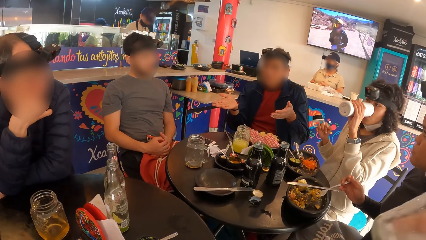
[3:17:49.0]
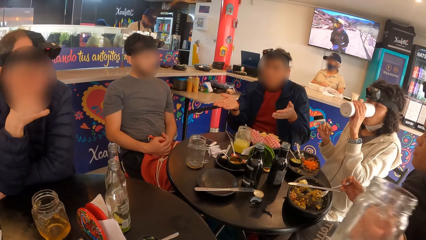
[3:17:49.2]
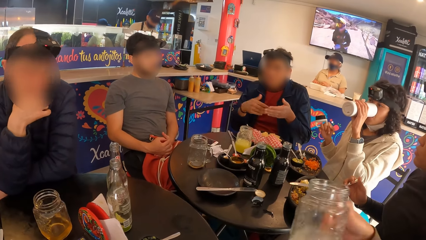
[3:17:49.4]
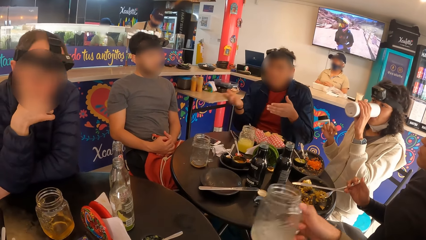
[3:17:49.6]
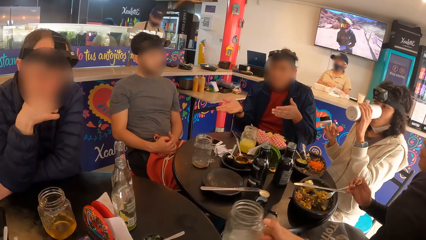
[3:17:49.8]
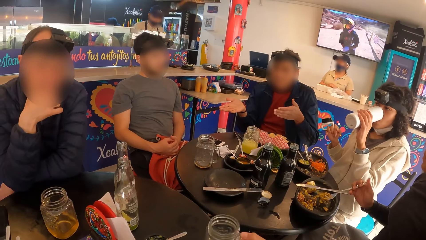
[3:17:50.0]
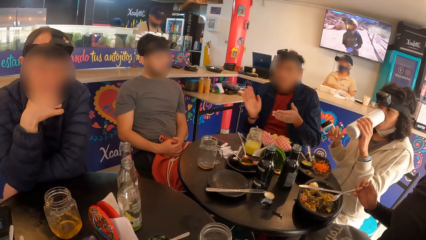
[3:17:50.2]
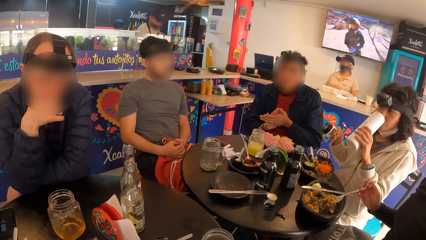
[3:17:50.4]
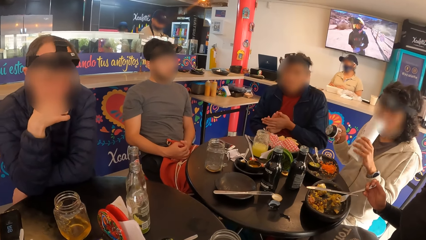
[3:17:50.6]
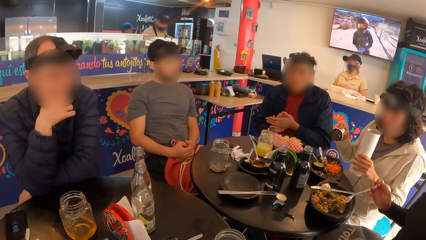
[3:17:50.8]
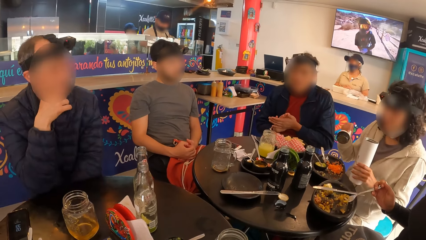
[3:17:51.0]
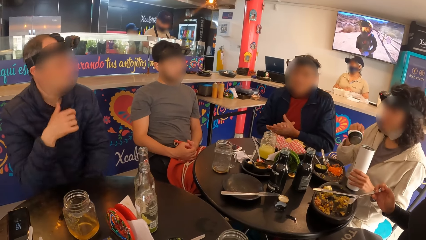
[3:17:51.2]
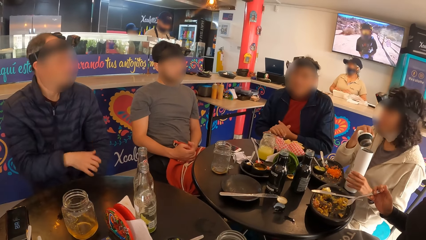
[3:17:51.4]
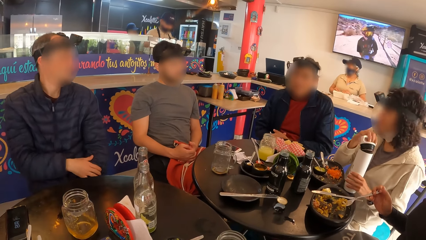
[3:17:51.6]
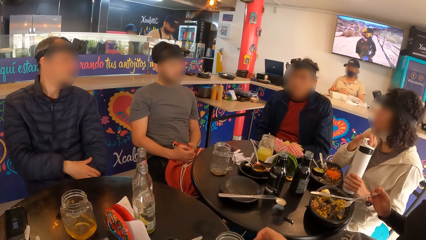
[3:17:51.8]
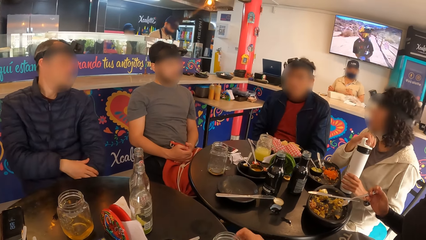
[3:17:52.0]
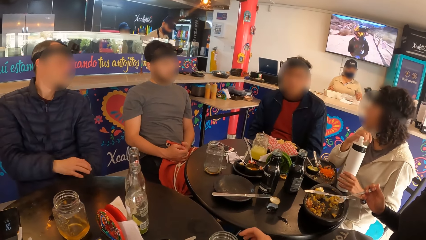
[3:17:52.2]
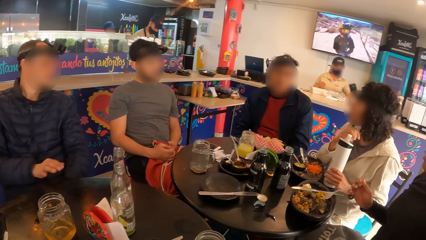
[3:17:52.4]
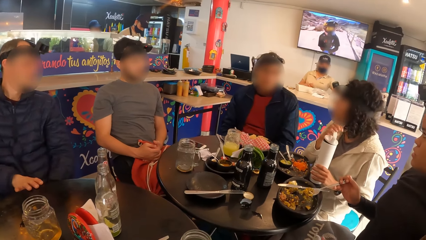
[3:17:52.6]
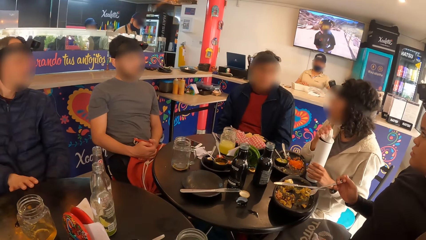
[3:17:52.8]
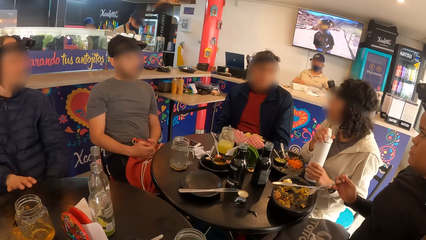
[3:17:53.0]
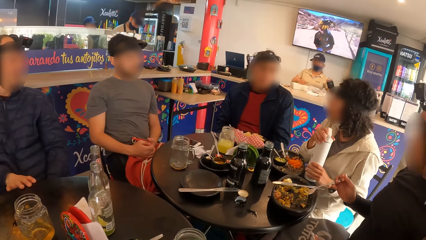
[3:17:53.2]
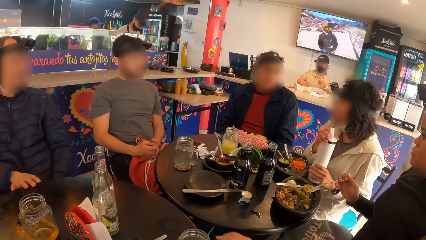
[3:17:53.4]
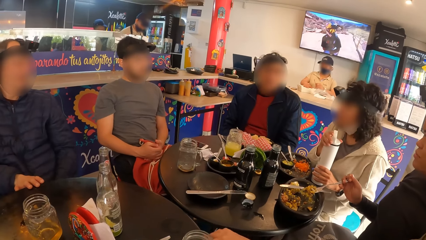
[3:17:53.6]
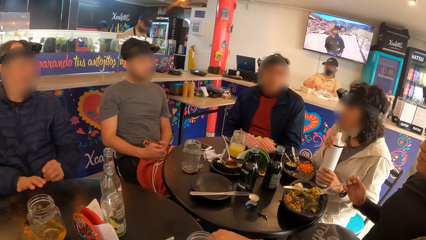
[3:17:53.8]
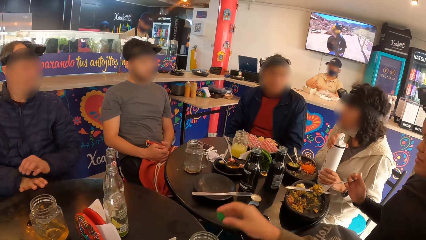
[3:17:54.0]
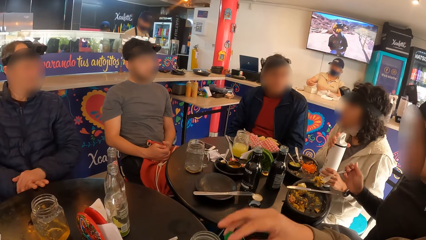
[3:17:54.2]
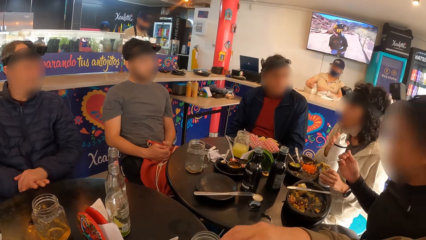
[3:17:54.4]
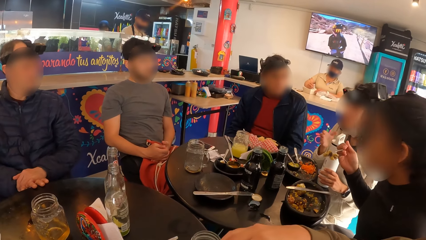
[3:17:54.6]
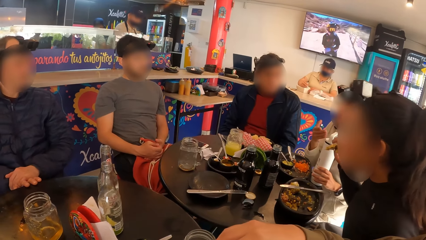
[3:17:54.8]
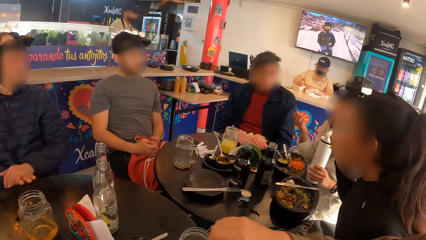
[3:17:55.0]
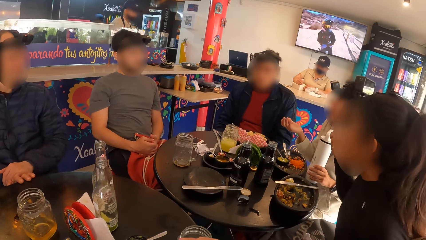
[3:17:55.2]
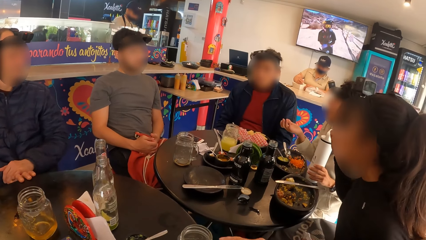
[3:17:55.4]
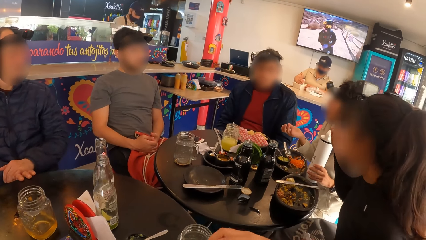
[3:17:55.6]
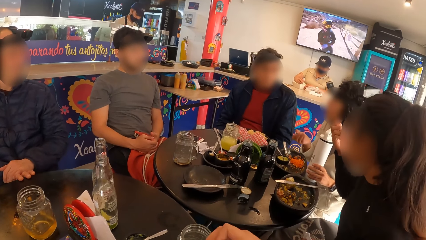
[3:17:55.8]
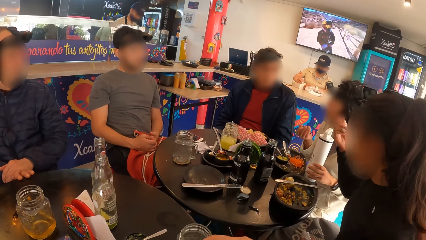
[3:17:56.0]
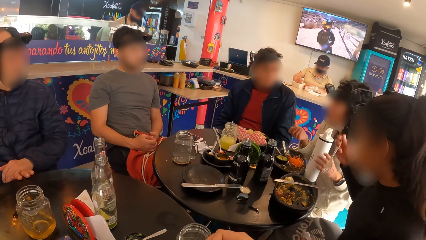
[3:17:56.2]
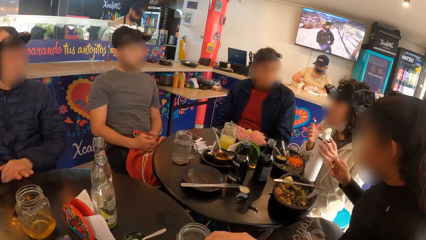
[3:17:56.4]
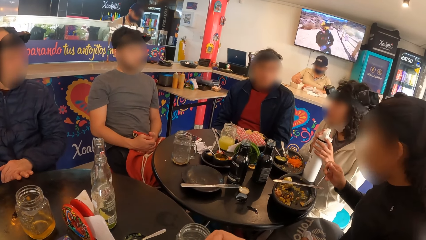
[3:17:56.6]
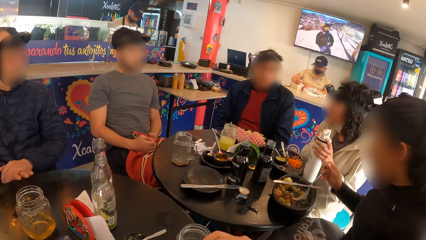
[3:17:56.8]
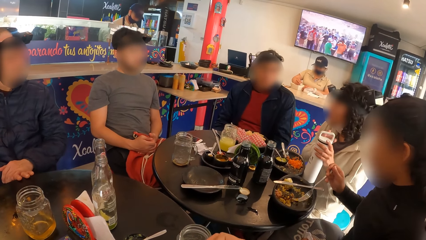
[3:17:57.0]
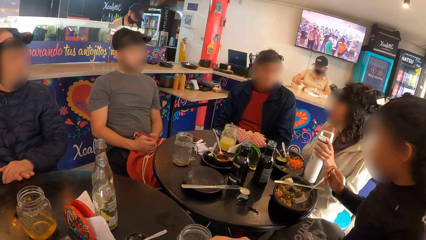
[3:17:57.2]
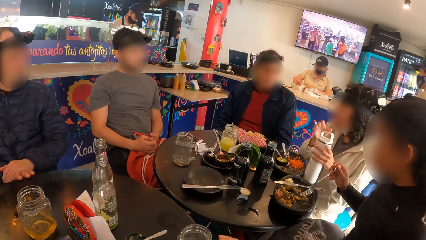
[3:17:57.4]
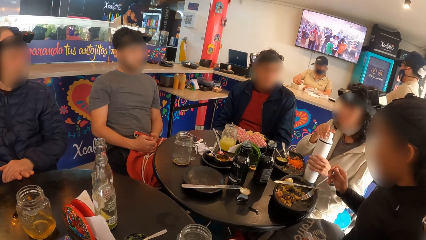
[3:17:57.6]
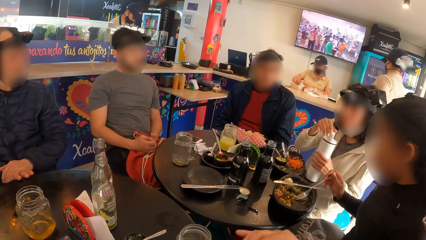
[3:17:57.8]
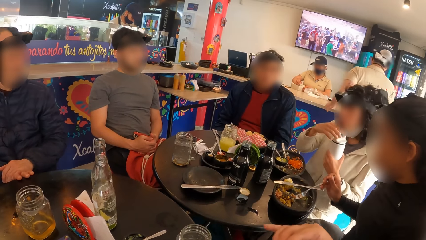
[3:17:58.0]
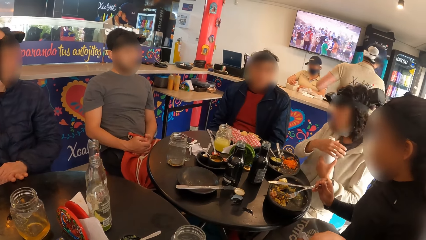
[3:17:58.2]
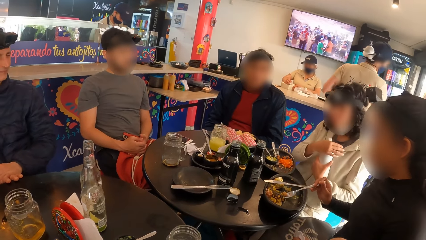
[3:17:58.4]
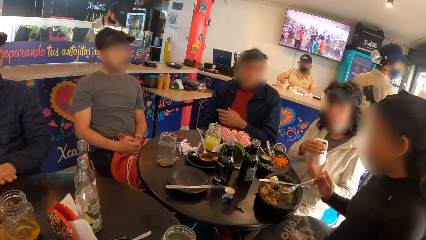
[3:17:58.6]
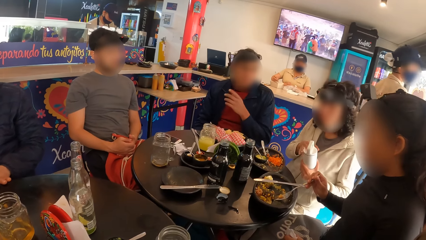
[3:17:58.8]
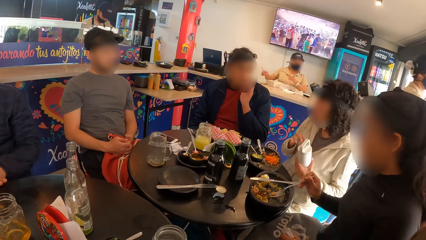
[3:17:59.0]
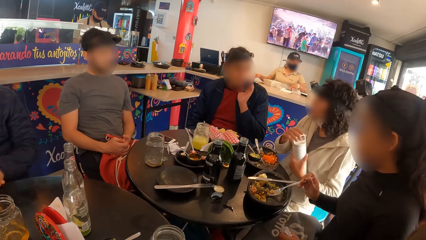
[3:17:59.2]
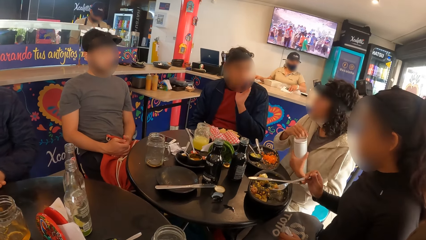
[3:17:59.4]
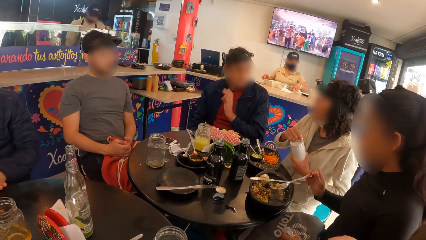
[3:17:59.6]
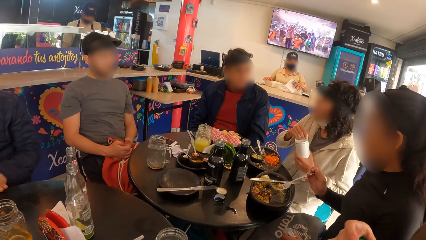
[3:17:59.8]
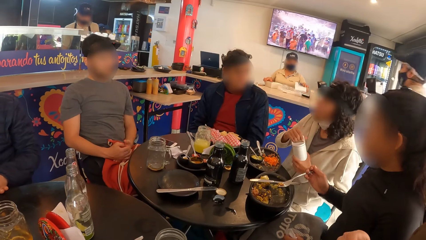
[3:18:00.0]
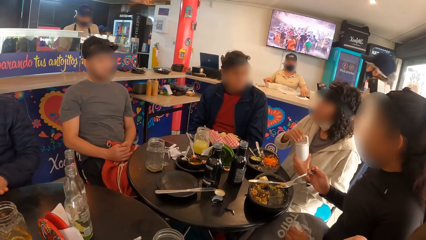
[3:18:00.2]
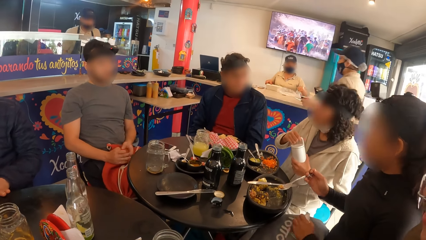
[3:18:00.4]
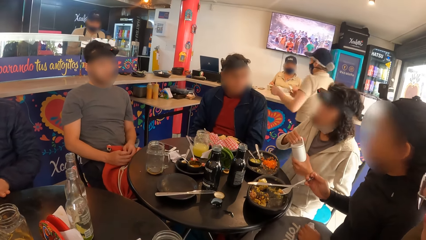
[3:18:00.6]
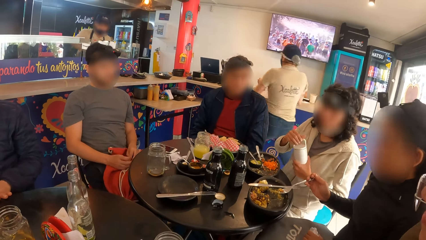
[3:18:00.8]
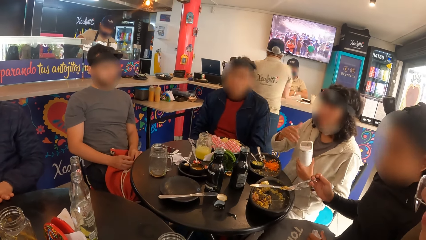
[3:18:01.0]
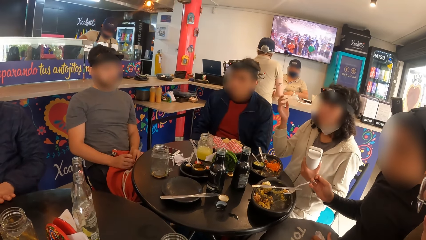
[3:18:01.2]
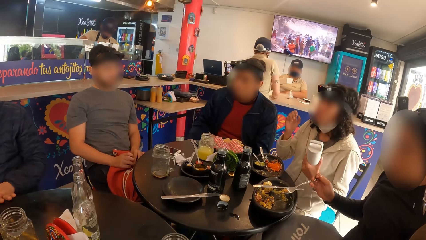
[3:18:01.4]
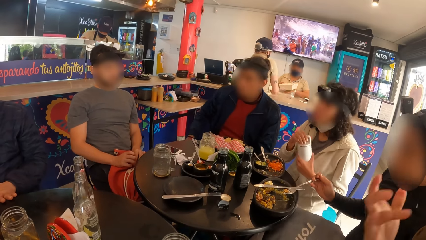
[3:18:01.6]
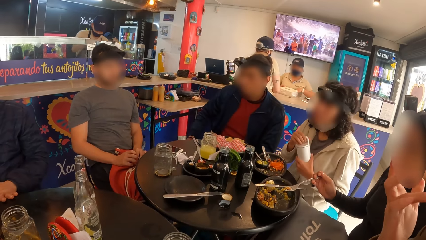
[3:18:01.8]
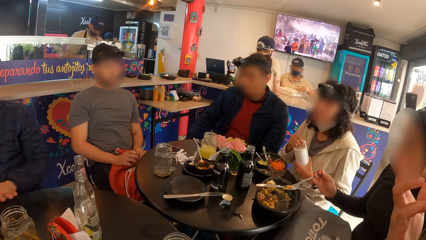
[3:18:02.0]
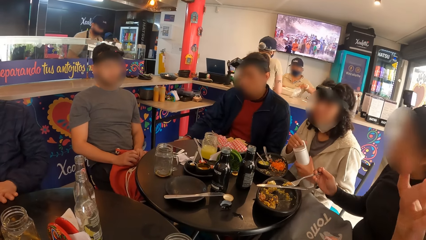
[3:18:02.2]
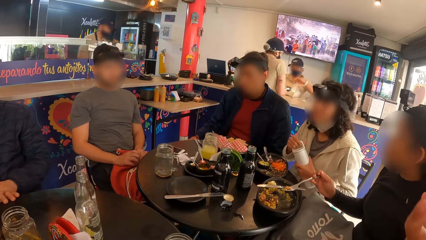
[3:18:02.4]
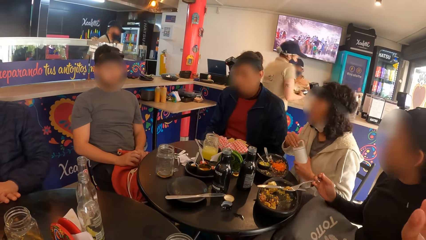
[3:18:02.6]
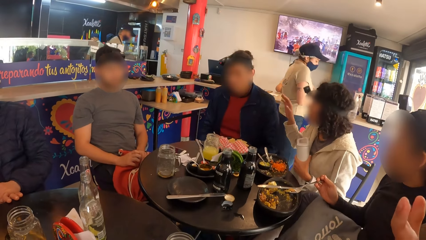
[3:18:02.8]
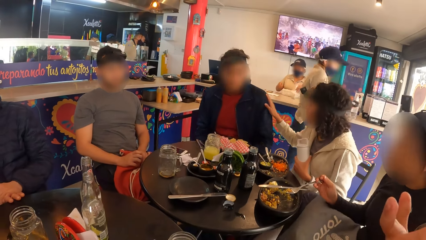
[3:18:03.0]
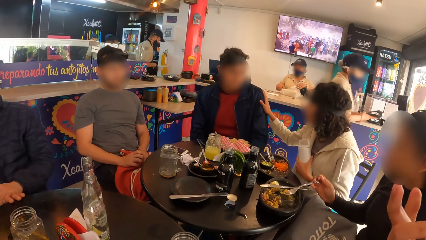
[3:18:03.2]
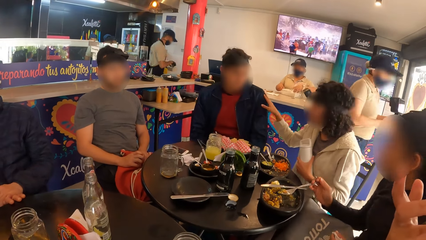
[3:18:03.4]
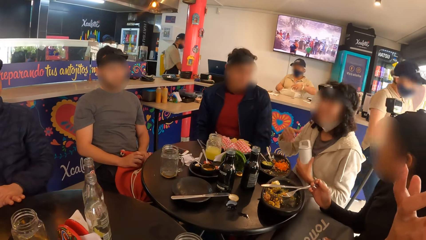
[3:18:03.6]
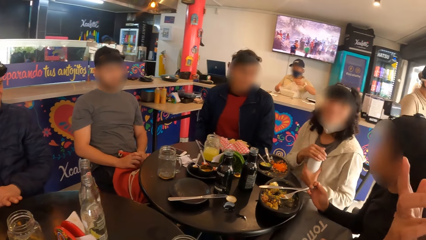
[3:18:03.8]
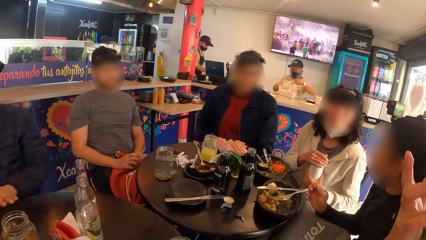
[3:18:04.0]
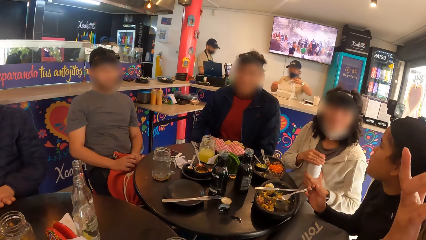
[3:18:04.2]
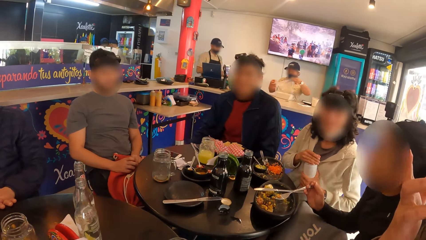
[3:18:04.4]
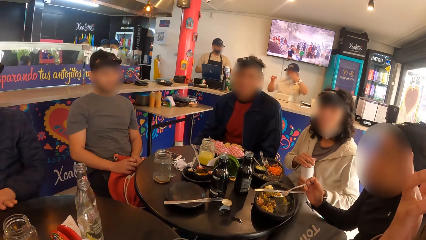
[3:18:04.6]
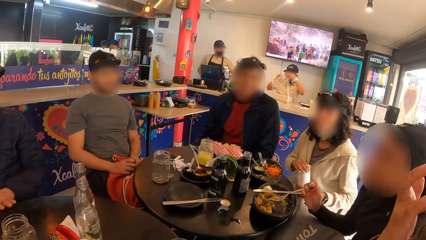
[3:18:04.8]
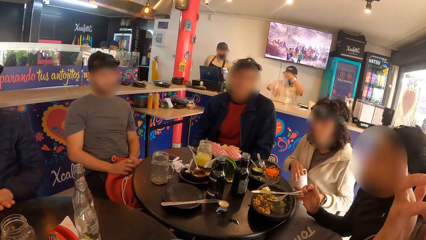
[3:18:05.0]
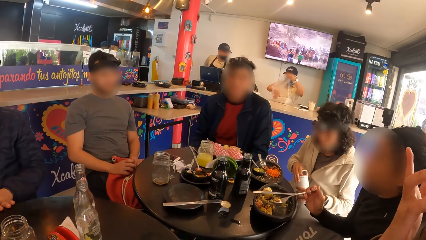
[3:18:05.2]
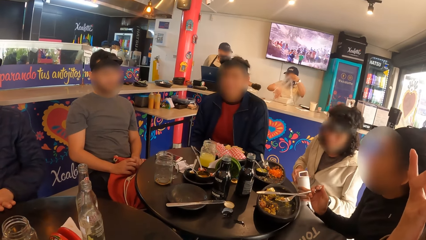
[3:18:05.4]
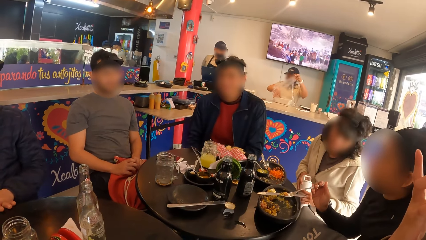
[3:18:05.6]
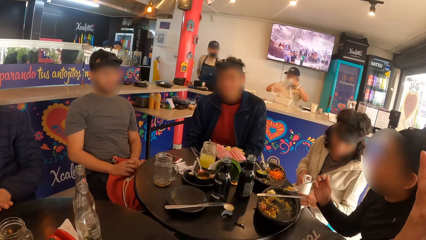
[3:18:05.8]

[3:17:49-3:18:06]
The woman drops the mug of juice on the table with her right hand and covers the water bottle with her right hand.
